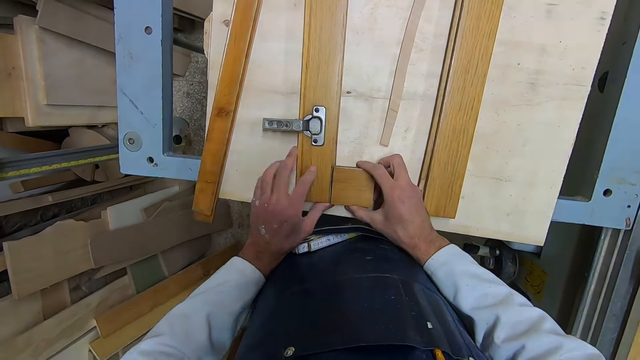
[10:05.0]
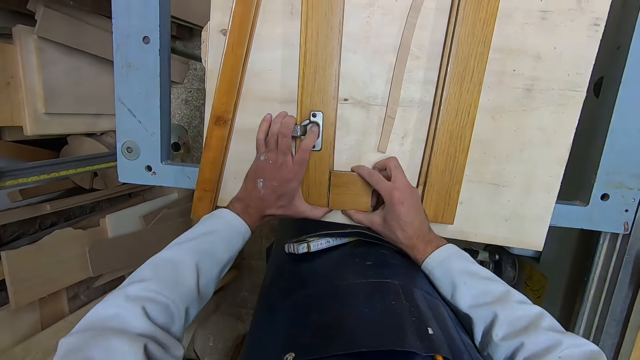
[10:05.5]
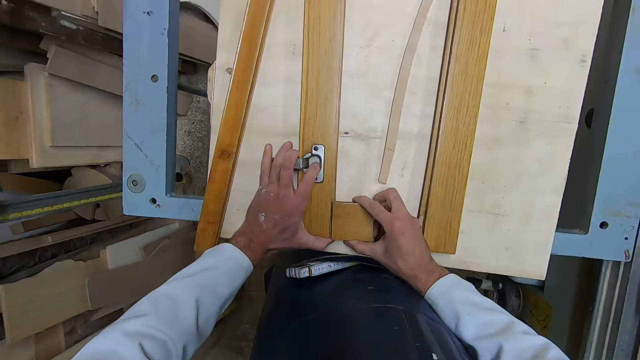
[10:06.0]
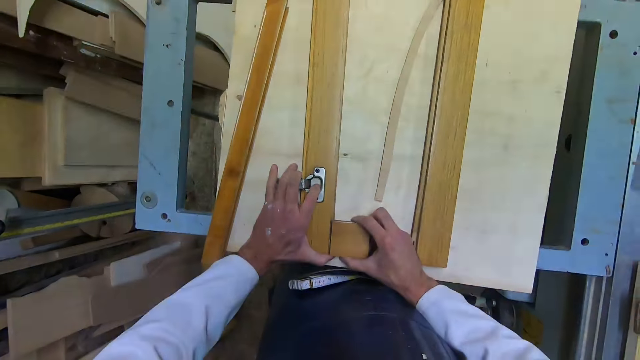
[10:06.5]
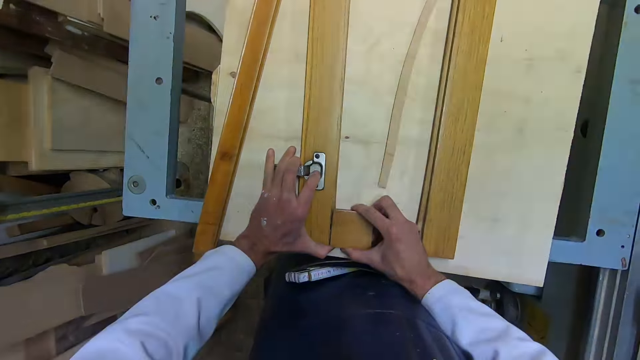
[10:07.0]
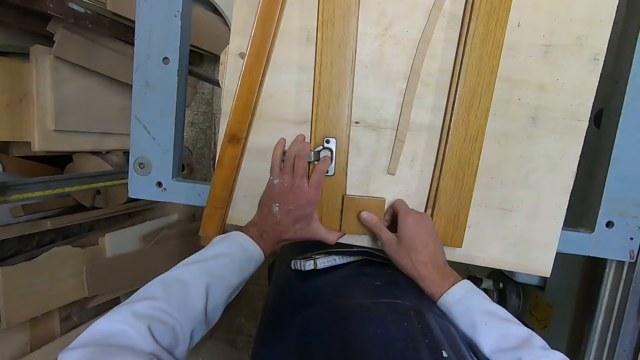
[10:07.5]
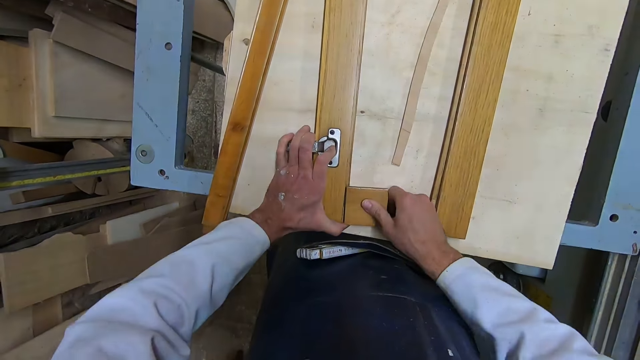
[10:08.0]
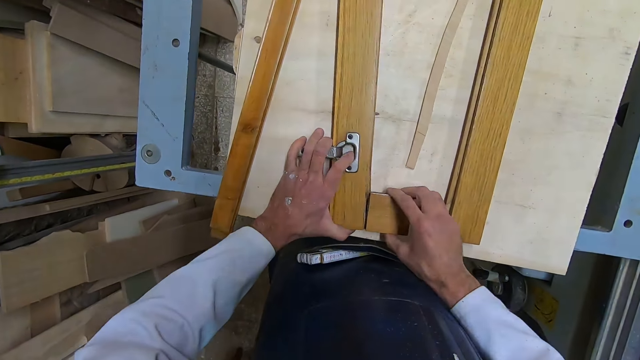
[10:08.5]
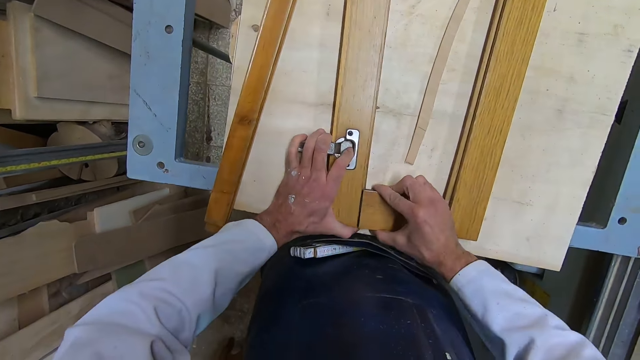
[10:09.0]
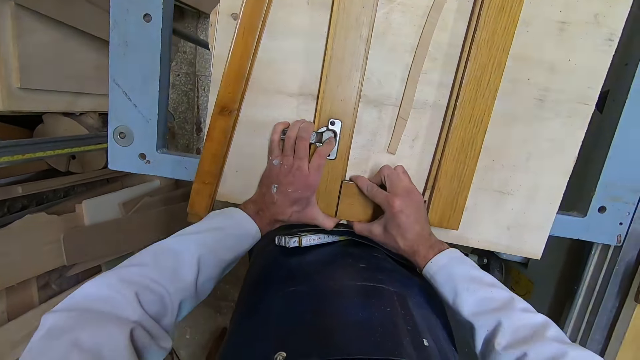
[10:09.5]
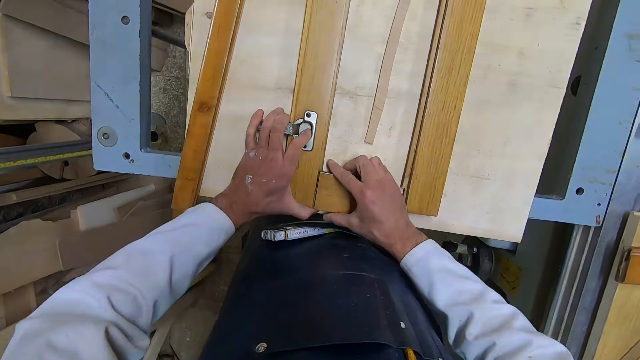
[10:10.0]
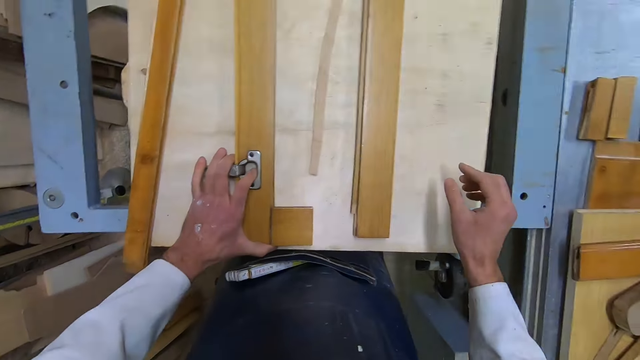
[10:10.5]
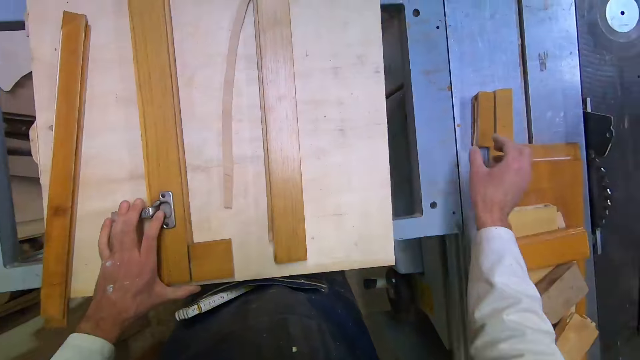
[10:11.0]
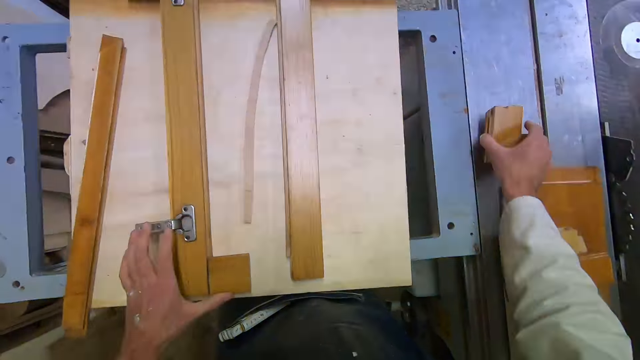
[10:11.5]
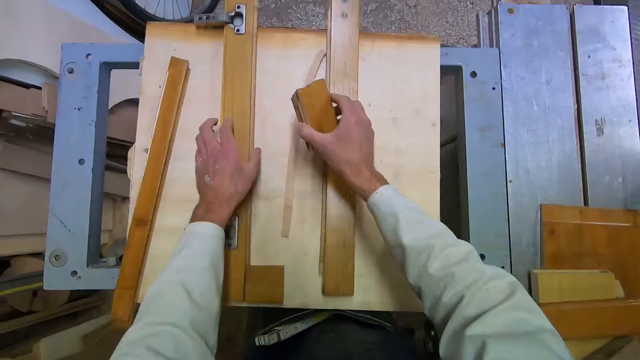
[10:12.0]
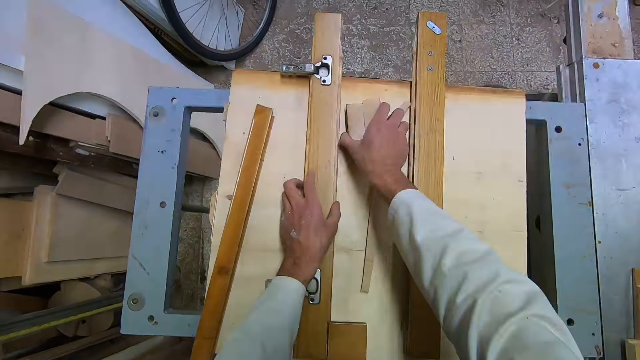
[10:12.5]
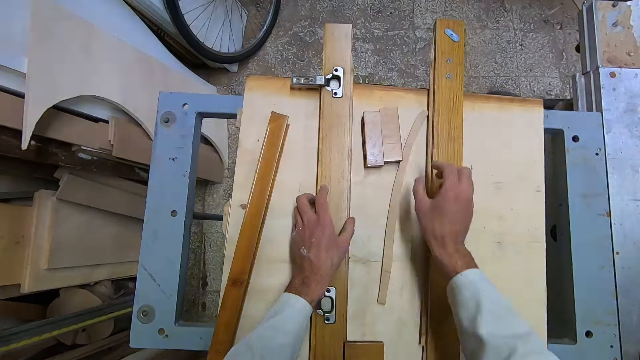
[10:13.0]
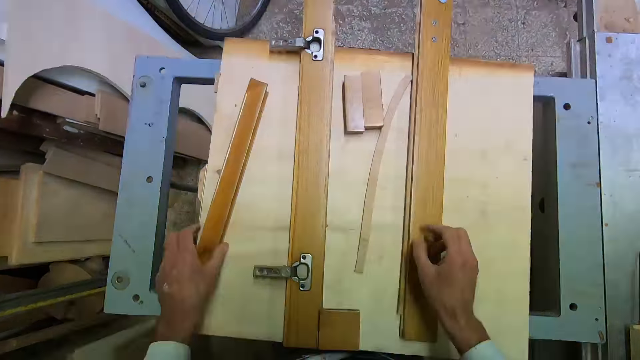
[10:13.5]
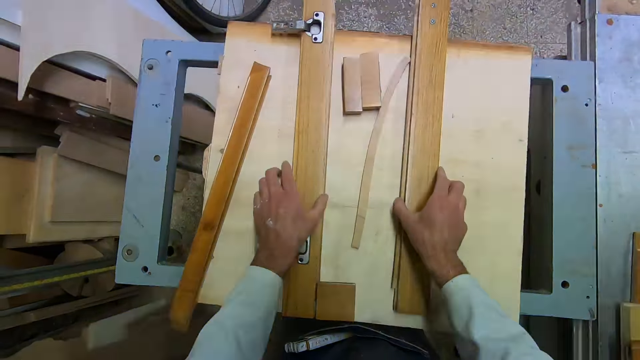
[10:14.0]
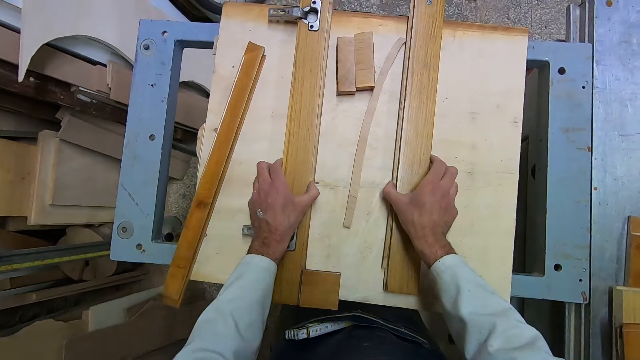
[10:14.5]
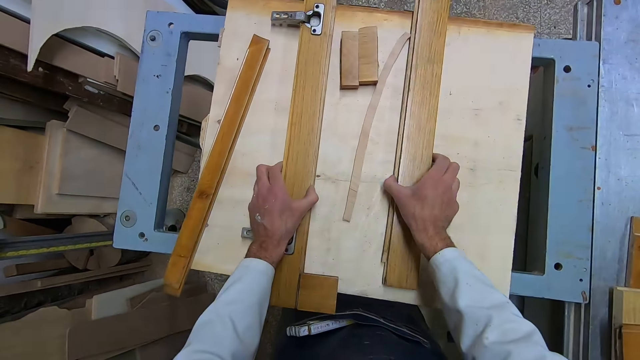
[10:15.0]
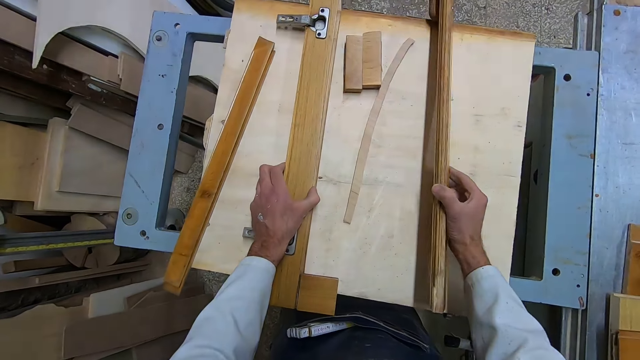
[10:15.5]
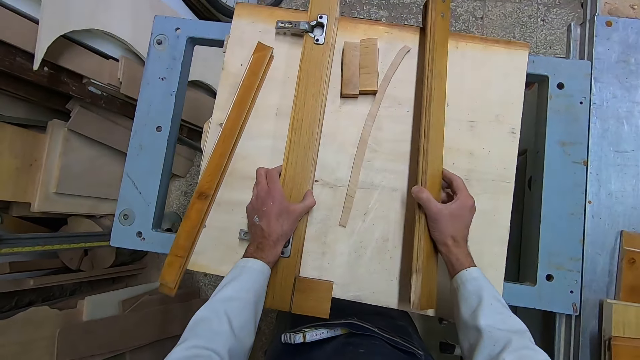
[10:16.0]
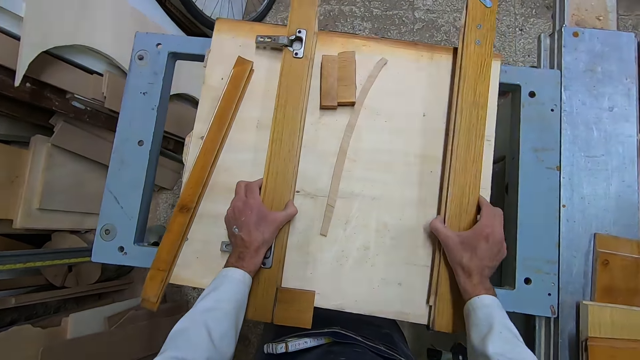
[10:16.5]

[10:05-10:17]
The camera wearer holds the wood. They press the piece of wood against the wood. They pick two pieces of wood with the right hand. They hold the wood with the left hand. They place the two pieces of wood on the table. They touch the wood. They touch another wood. They hold the wood with the left hand. They pick the wood with the right hand. They lift the wood.

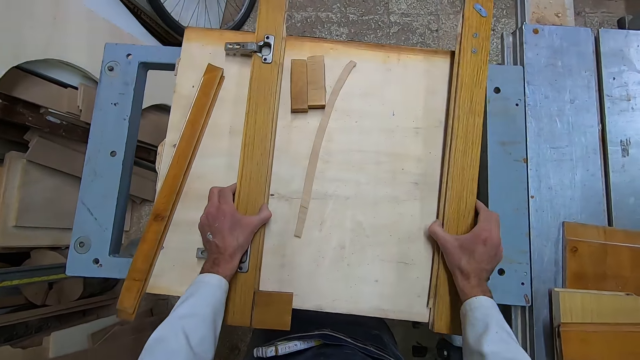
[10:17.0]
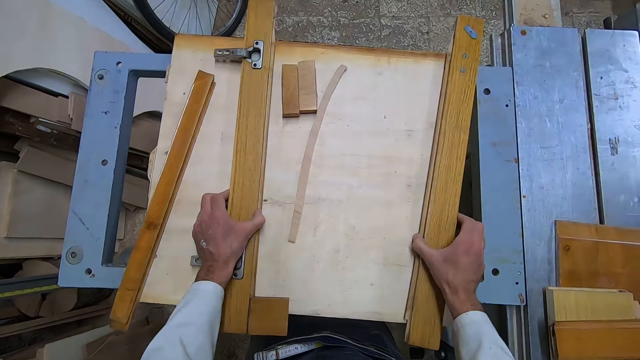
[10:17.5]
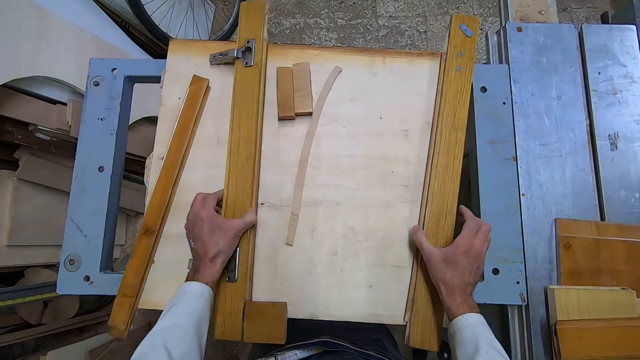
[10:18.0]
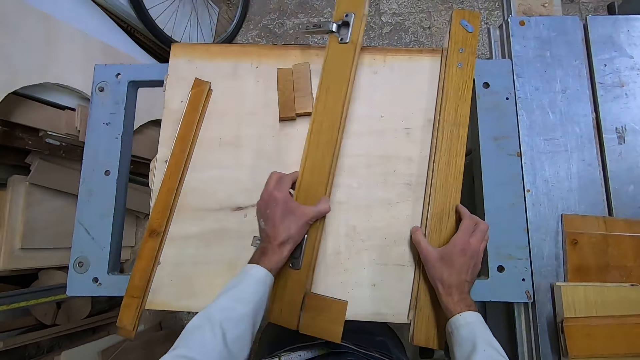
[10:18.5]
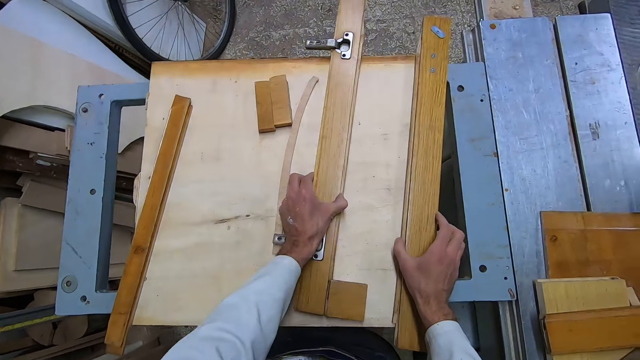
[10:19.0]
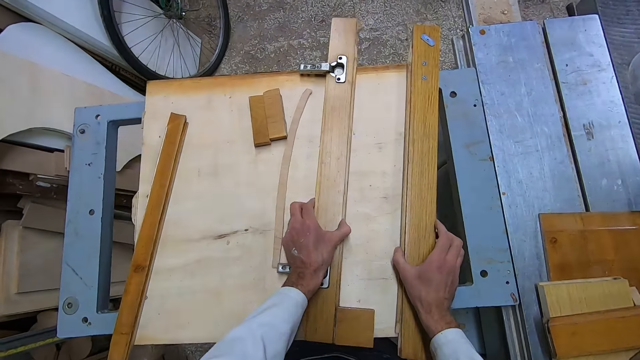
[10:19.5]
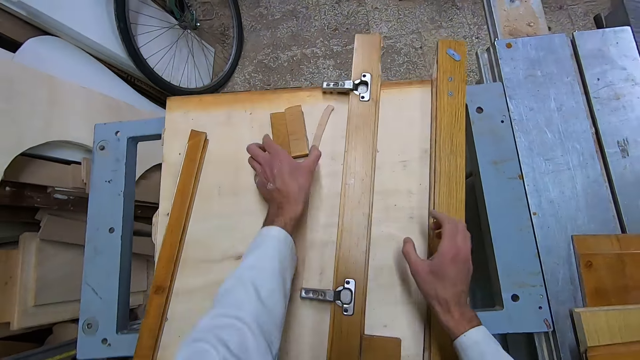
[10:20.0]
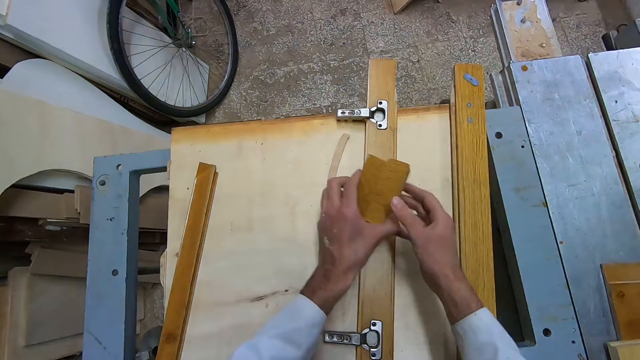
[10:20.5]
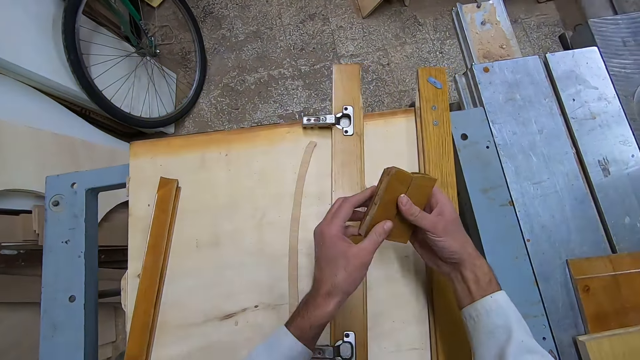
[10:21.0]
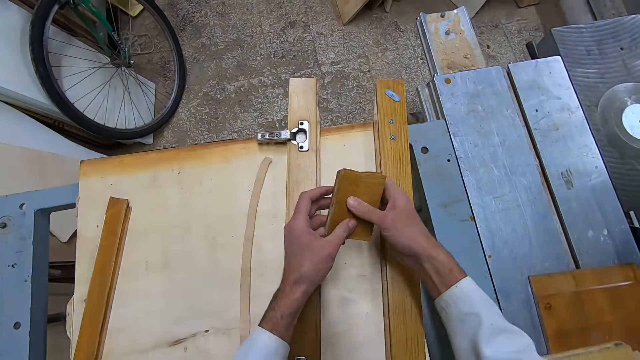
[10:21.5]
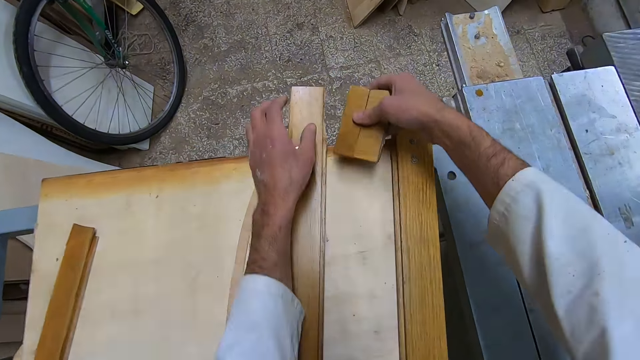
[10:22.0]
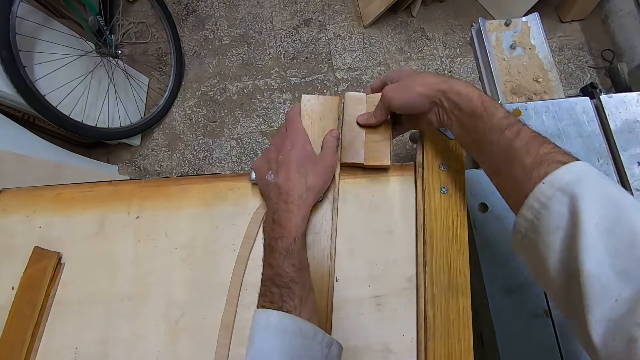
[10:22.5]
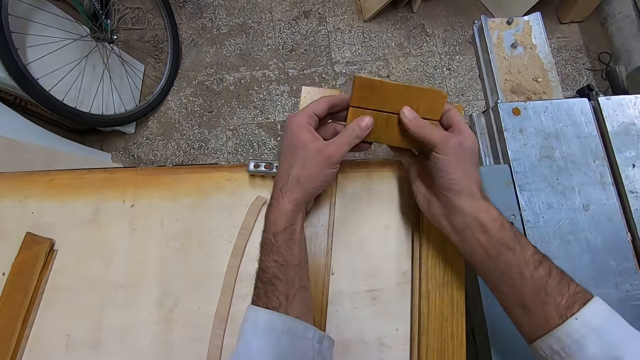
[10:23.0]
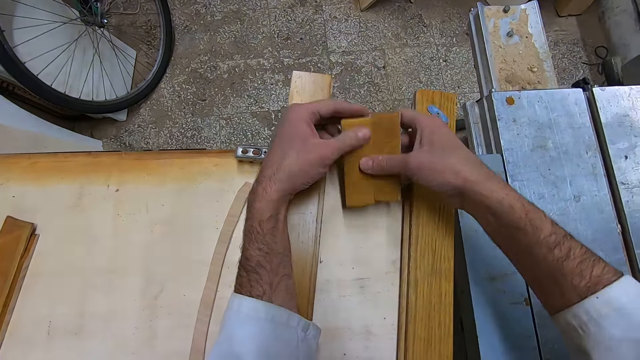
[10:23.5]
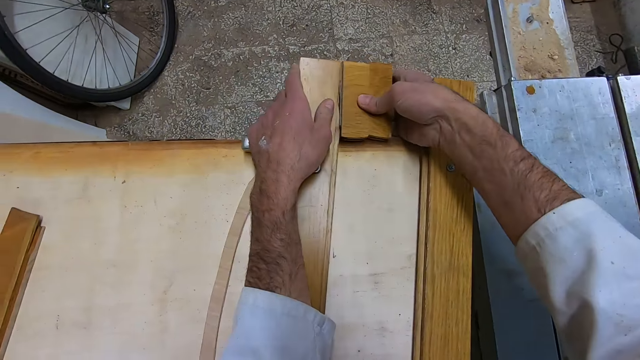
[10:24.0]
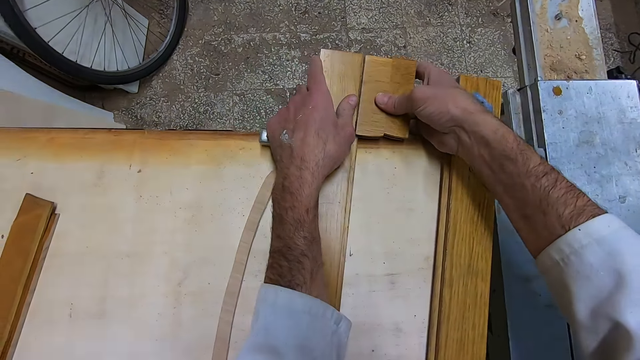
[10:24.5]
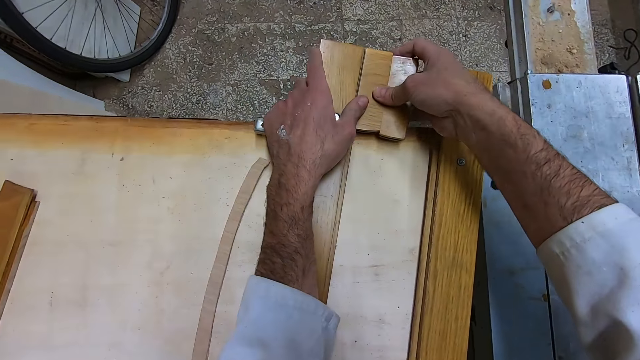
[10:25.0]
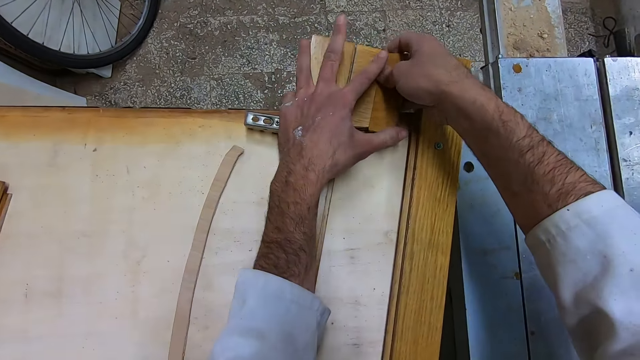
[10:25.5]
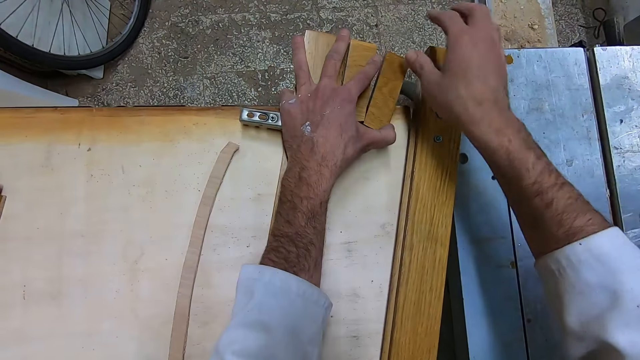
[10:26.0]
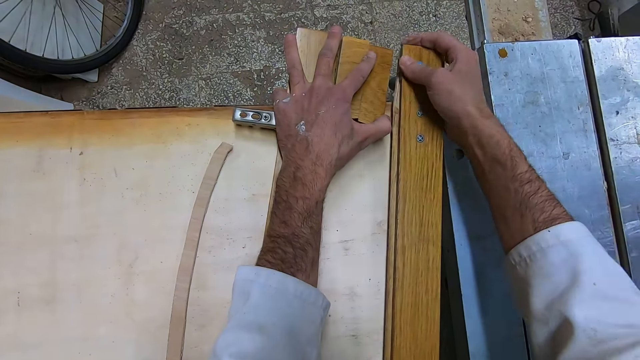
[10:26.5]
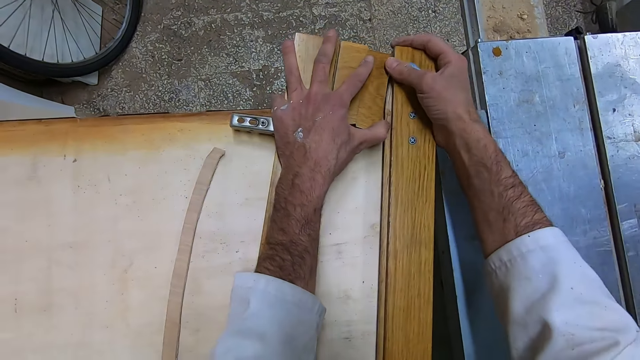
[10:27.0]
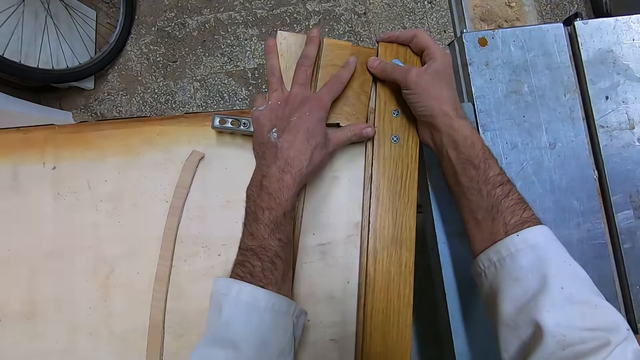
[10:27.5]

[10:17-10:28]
The camera wearer moves the wood. They drop the wood on the right hand. They lift another wood with the left hand. They drop the wood on the left hand. They place the wood on top of another table. They pick up the two pieces of wood with the left hand. They pass the wood from the left to the right hand. They hold the two pieces with both hands. They hold the wood with the left hand. They hold the two pieces with both hands. They adjust the wood with both hands. They attach the wood on the right hand. They align the pieces of wood together. They hold the wood with the right hand. They align the pieces of wood together.
